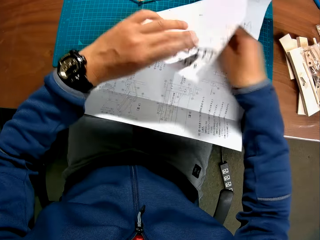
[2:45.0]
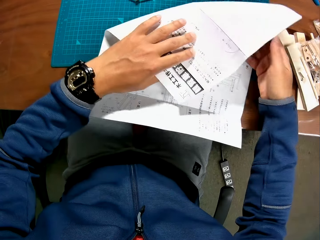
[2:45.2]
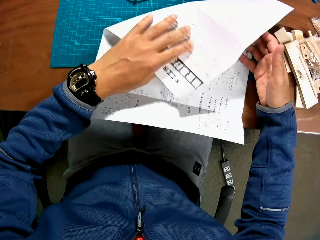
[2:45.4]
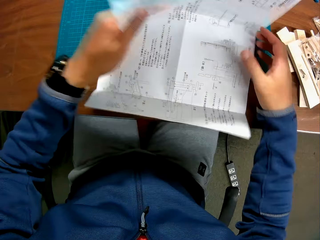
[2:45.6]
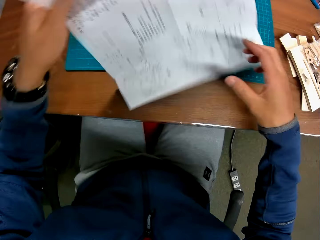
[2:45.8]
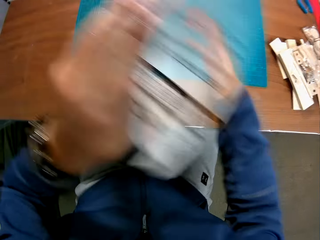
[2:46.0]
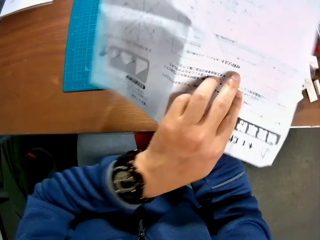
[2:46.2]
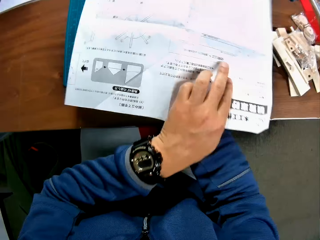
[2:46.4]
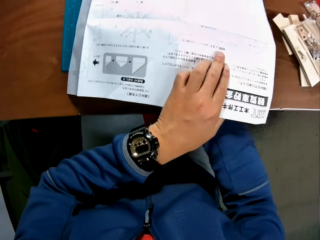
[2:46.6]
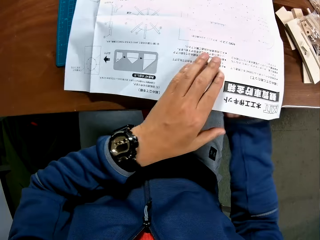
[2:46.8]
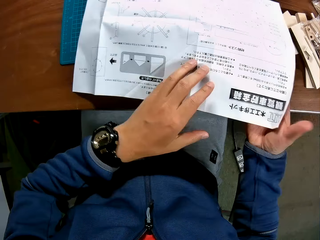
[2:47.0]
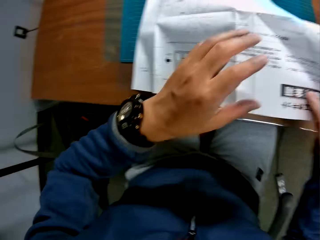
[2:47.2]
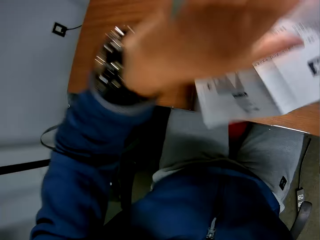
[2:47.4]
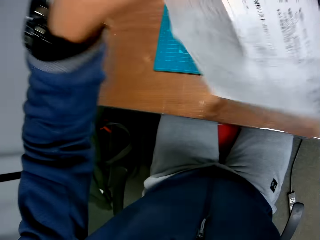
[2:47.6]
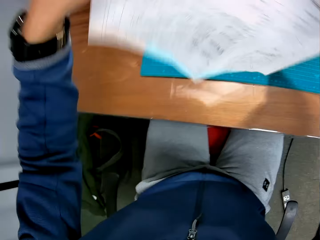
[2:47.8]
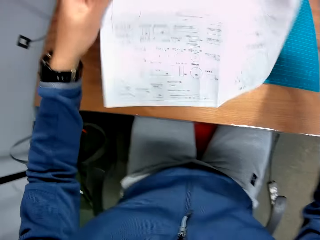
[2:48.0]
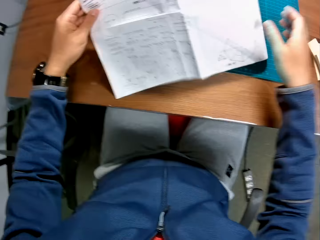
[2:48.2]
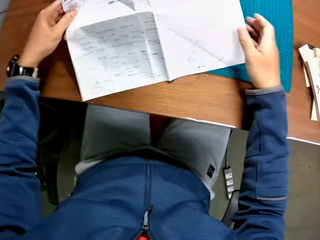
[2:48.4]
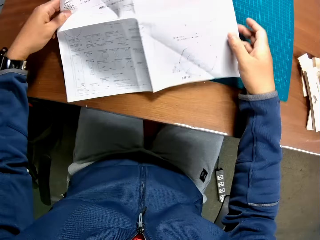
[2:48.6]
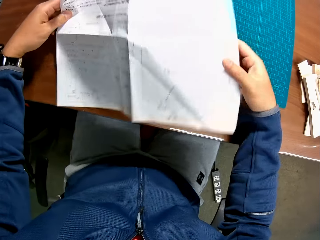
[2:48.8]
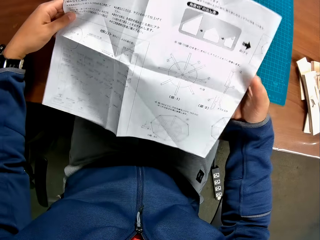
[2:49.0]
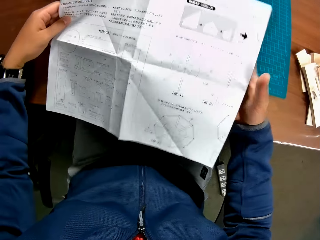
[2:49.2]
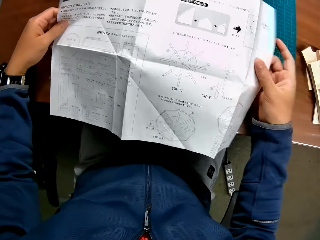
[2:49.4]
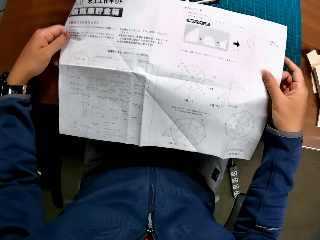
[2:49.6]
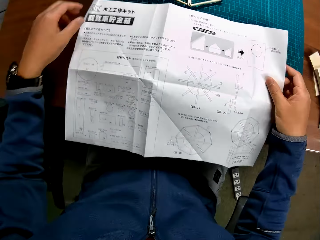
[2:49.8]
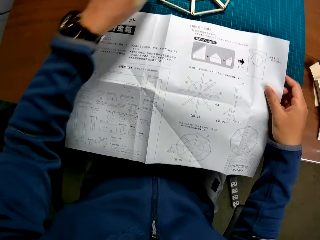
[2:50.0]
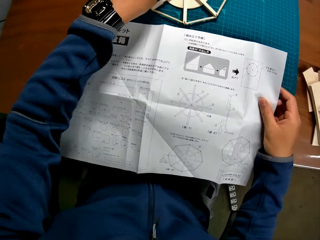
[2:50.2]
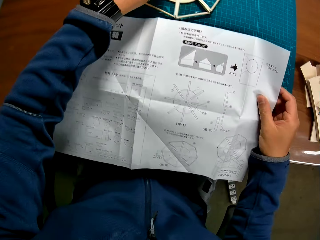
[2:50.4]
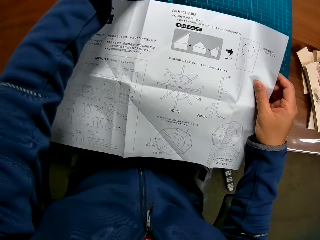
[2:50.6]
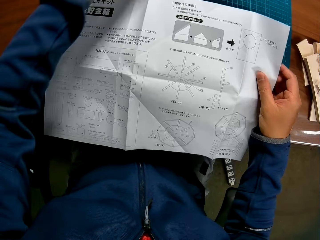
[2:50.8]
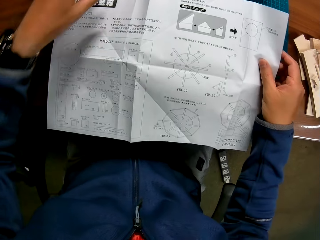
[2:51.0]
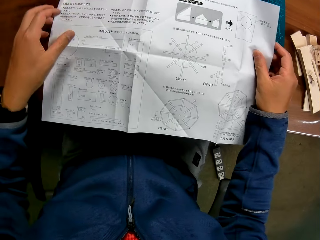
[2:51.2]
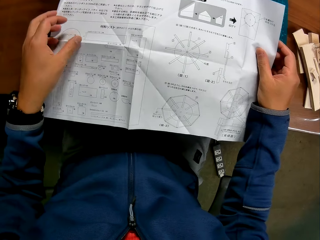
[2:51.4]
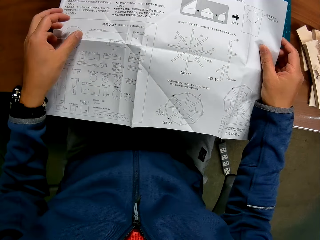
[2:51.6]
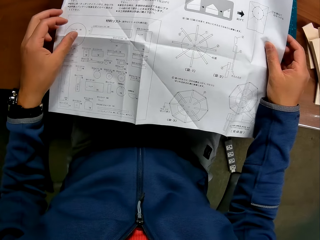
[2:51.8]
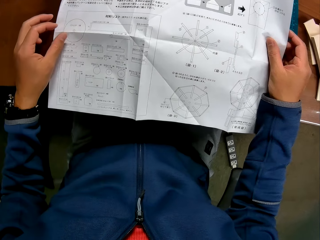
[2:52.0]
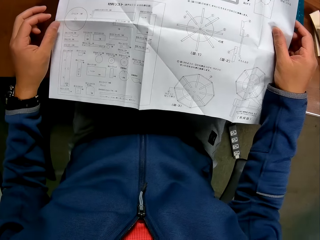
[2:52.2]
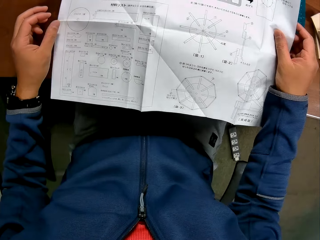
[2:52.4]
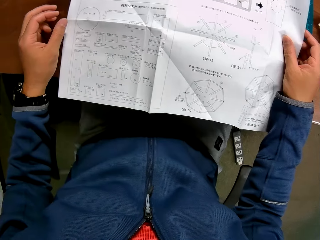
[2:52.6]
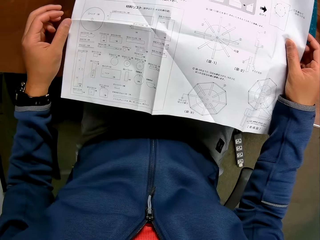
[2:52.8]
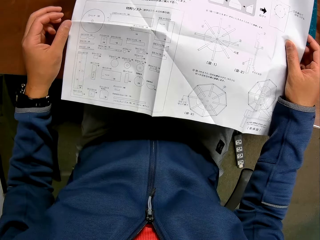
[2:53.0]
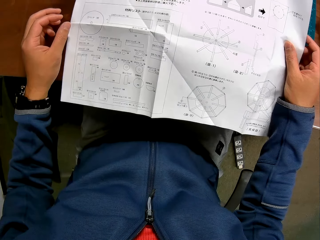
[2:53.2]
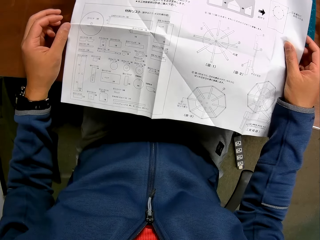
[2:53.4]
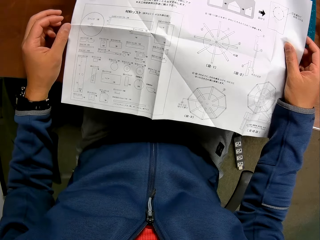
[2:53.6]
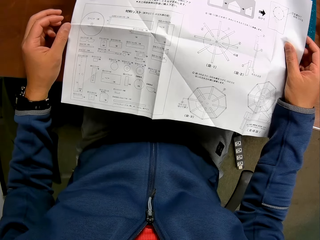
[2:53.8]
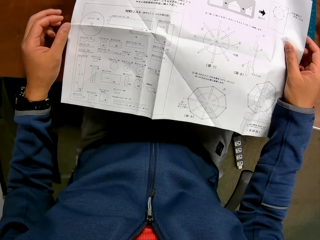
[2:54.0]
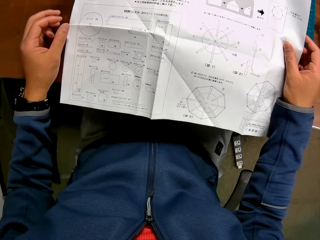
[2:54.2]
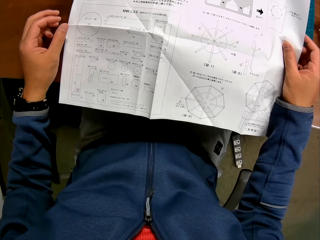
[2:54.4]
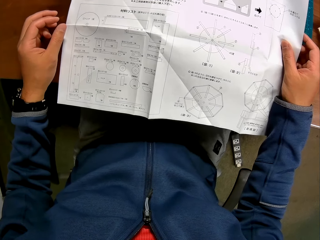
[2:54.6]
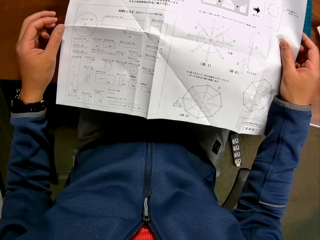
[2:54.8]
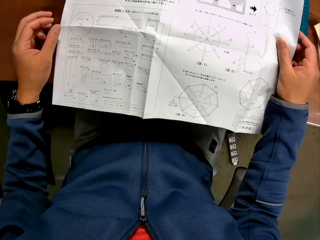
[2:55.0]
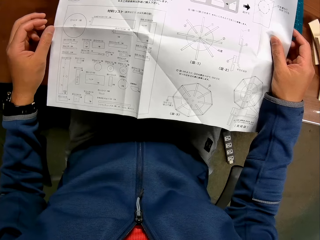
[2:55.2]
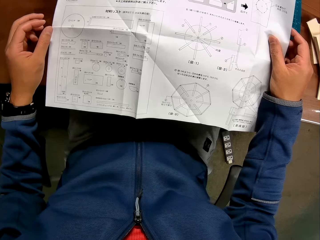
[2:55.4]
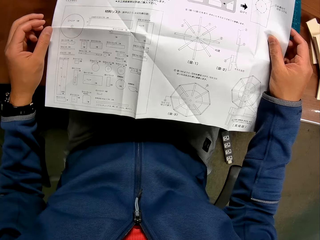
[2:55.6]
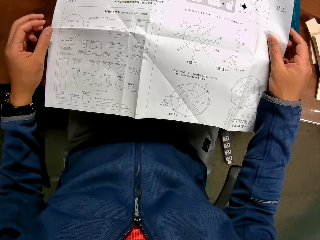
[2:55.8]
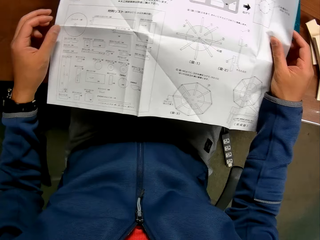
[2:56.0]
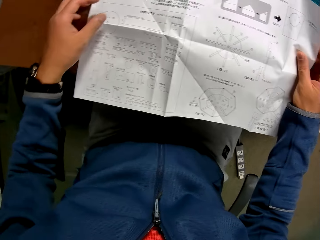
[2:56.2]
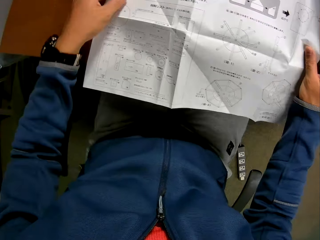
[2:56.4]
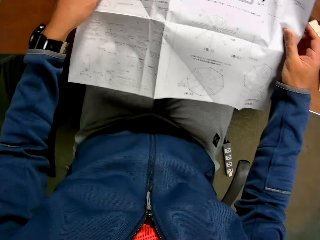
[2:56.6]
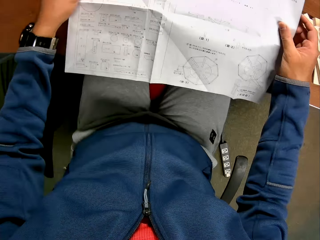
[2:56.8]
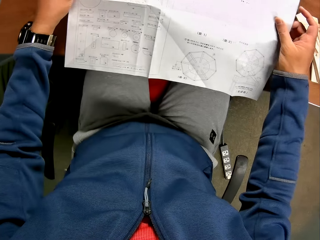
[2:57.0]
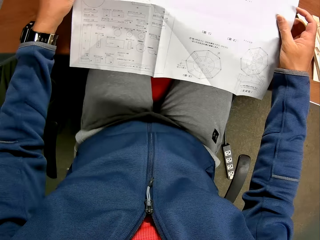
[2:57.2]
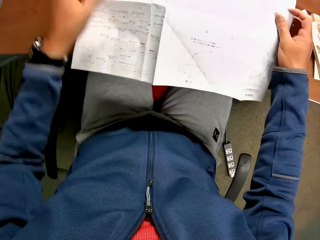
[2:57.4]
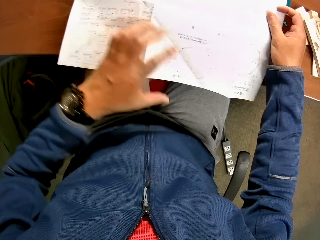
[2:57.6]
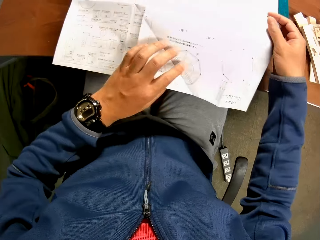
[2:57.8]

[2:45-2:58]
The camera wearer folds the manual on the table with his hands. He opens up the manual in his hand. He turns the manual on the table round with his hands. He opens up the manual in his hand. He adjusts the wooden mechanical craft on the table. He reads from the manual in his hand.

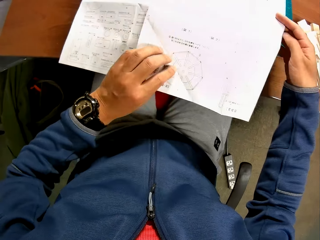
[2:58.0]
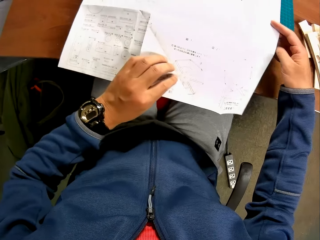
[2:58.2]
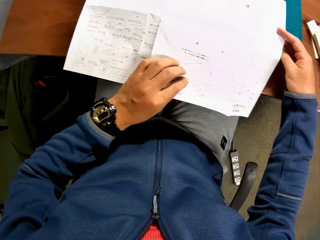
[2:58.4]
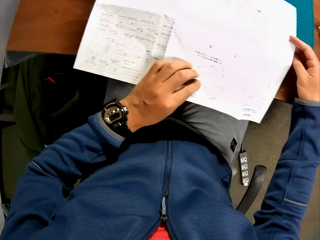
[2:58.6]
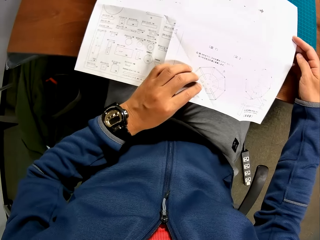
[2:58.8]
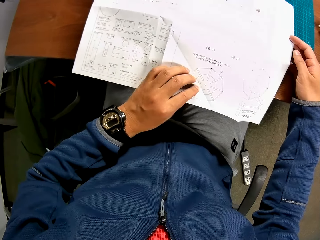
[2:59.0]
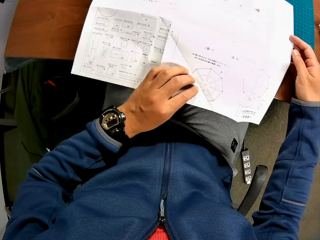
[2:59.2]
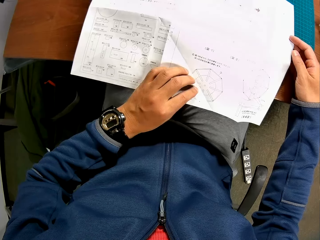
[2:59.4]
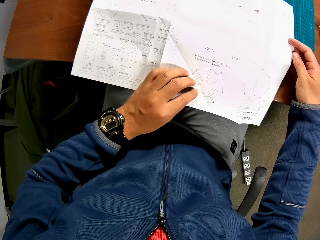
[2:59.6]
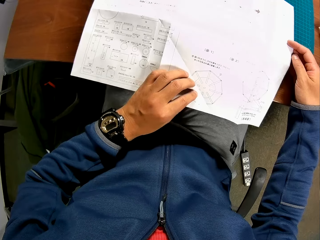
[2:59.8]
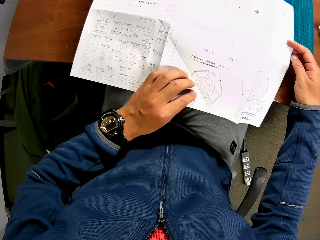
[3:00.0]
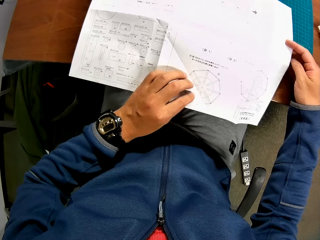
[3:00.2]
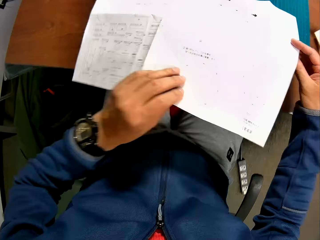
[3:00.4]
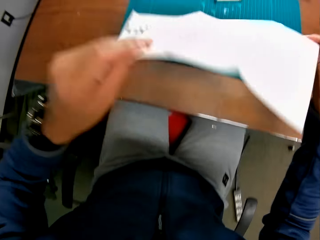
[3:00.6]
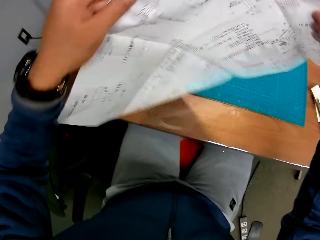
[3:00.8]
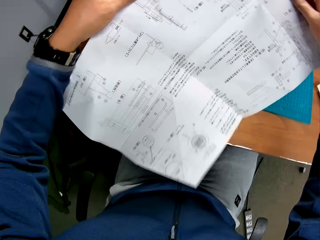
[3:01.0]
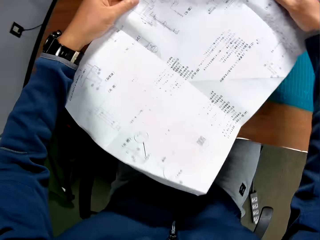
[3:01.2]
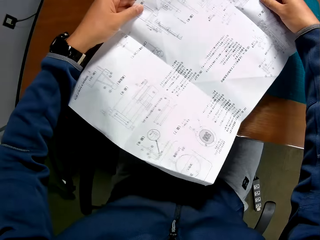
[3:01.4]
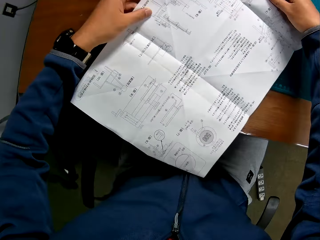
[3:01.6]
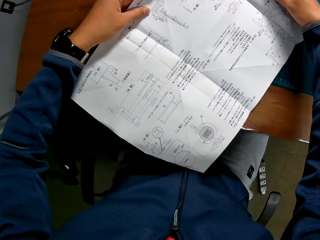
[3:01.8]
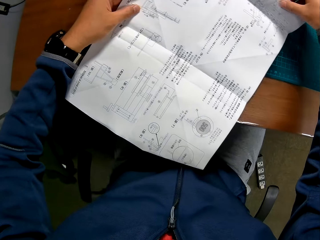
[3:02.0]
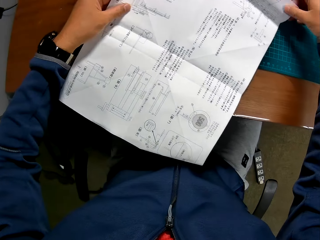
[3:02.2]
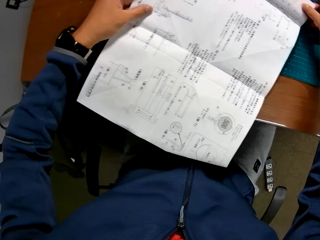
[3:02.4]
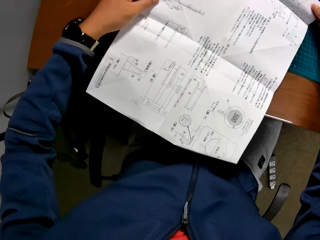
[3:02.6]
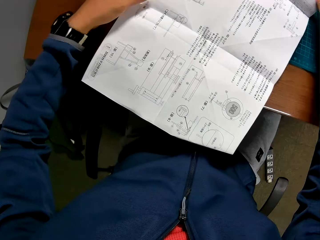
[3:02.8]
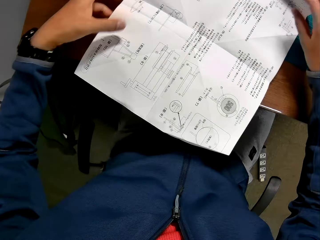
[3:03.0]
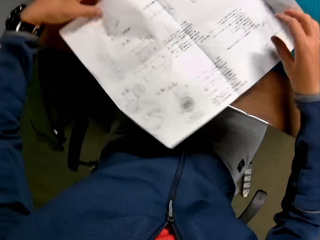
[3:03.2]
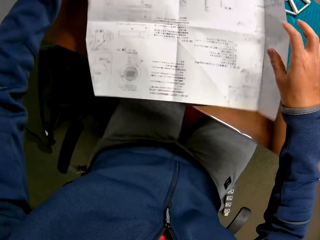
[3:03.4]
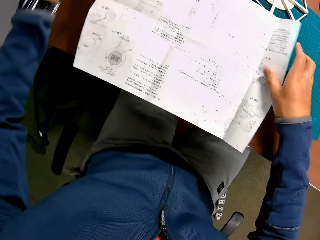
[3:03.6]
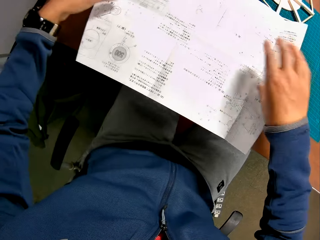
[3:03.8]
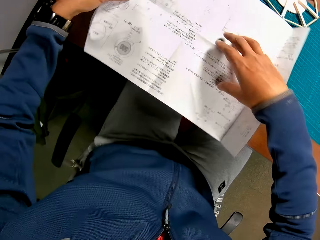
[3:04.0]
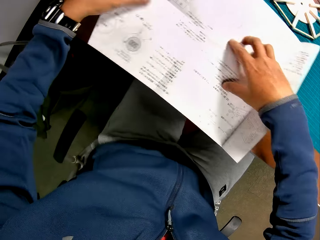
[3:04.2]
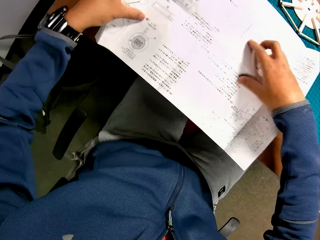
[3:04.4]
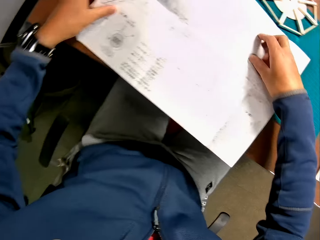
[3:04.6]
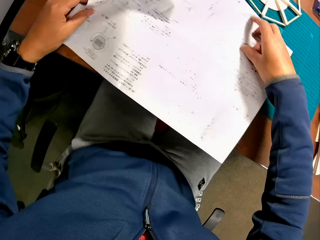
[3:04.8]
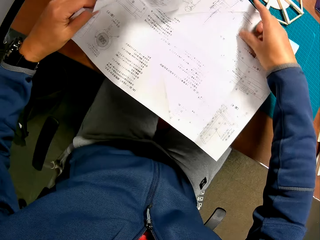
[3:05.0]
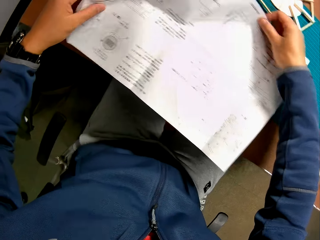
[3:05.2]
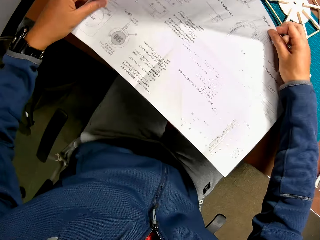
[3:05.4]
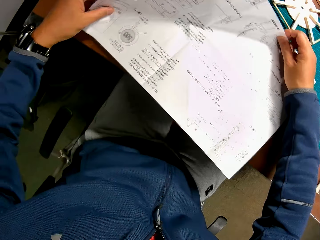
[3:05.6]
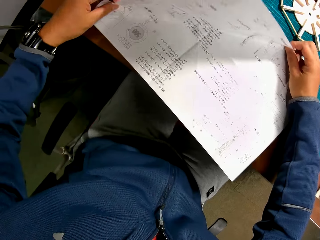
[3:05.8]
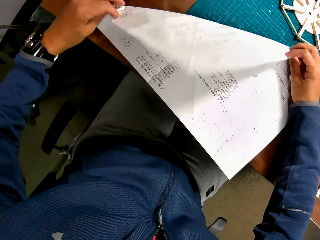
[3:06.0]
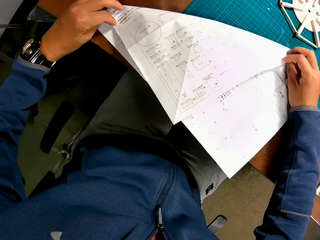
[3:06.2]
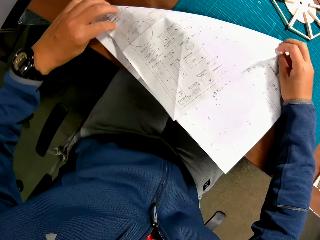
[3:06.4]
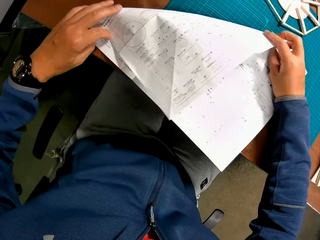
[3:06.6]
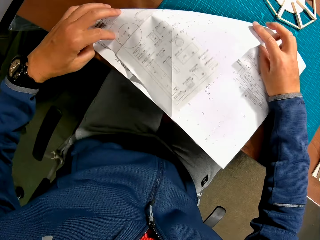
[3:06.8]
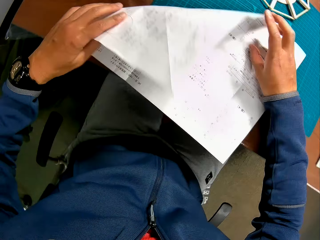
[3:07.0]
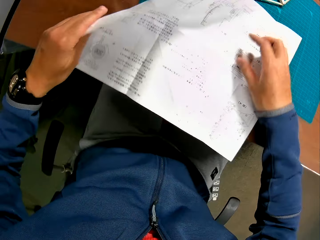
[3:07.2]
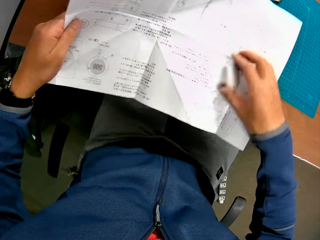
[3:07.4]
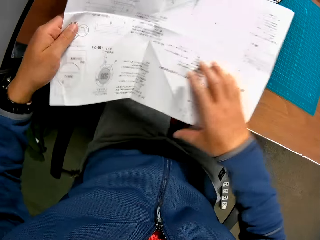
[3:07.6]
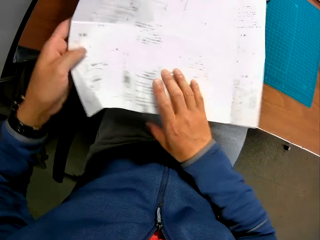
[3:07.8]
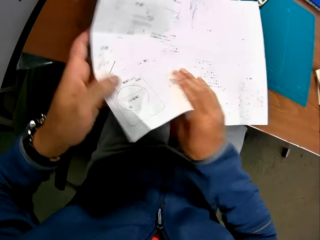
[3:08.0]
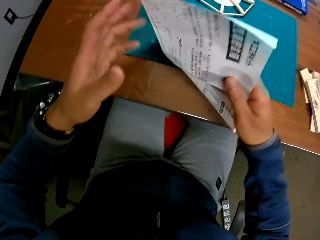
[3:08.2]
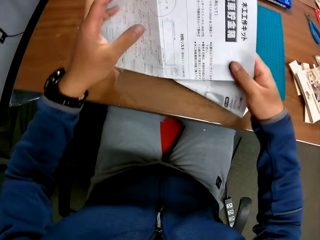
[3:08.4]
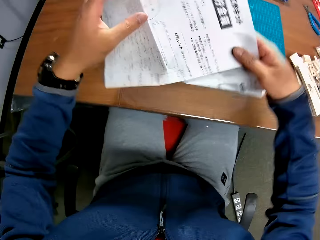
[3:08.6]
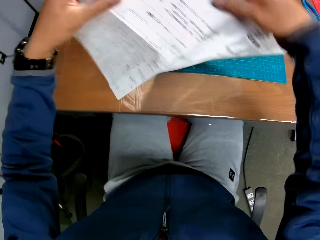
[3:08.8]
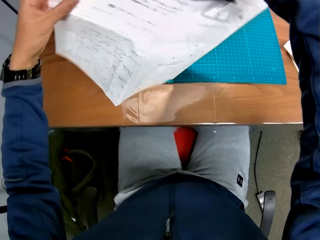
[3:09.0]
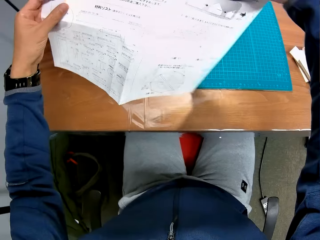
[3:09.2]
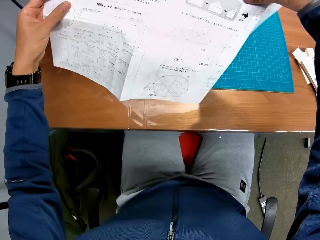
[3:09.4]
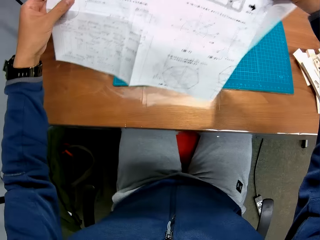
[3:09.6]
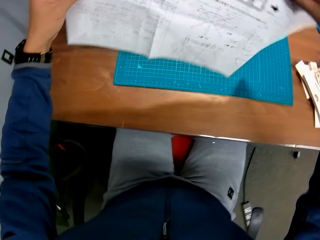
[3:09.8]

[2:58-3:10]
The camera wearer turns the manual on the table round with his hands. He places the manual on the table. He turns the manual on the table round with his hands. He reads the manual. He folds the manual on the table with his hands. He unfolds the manual. He turns over the manual. He adjusts the manual in his hand.
